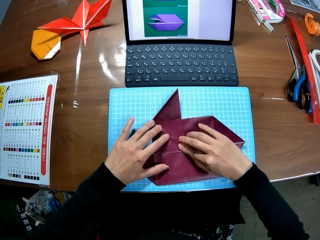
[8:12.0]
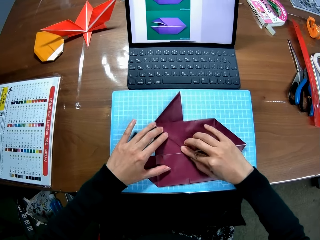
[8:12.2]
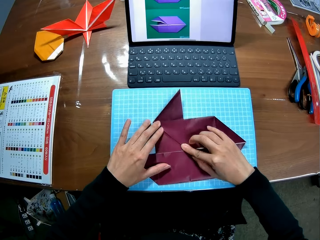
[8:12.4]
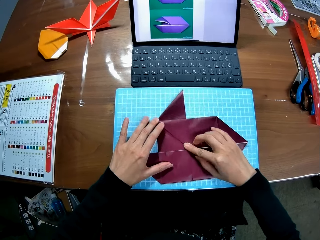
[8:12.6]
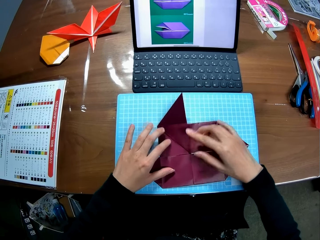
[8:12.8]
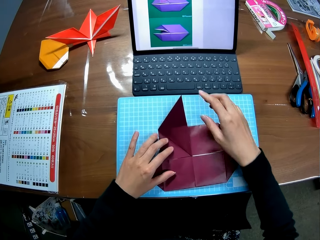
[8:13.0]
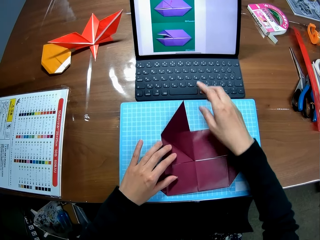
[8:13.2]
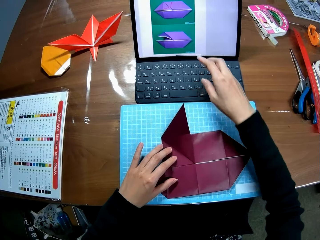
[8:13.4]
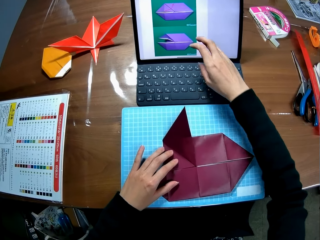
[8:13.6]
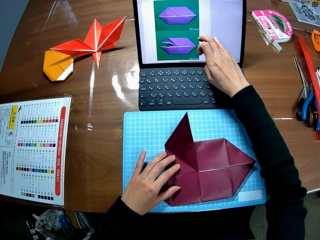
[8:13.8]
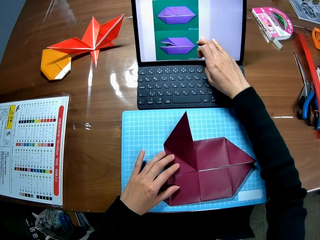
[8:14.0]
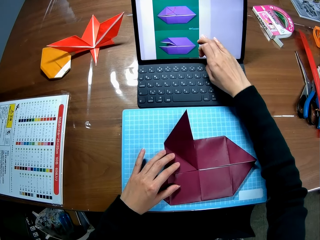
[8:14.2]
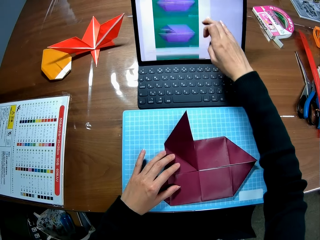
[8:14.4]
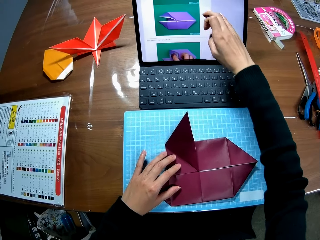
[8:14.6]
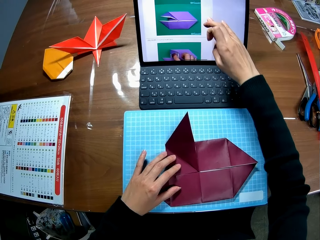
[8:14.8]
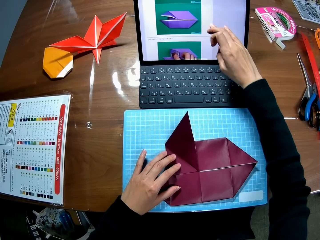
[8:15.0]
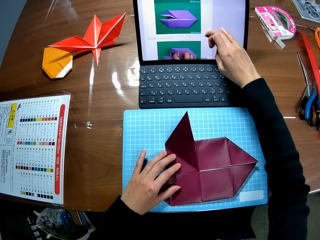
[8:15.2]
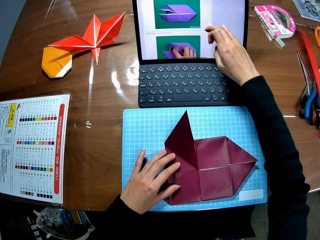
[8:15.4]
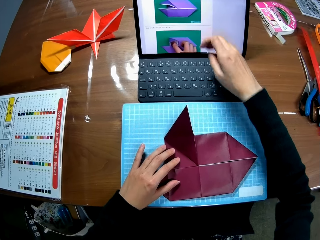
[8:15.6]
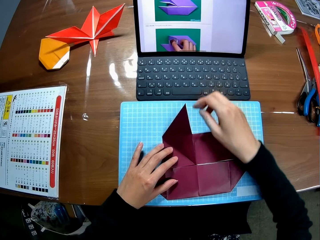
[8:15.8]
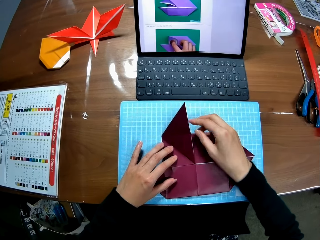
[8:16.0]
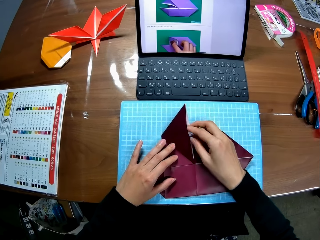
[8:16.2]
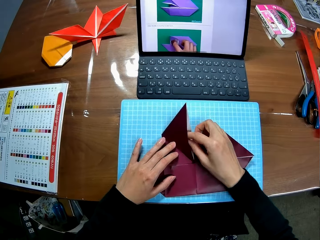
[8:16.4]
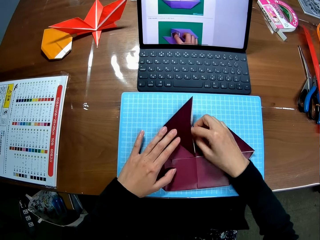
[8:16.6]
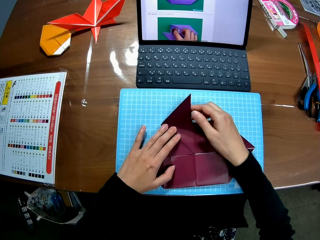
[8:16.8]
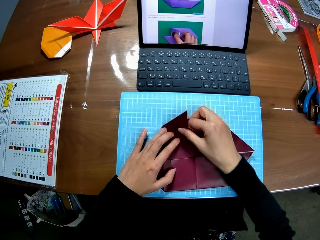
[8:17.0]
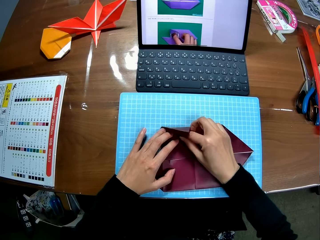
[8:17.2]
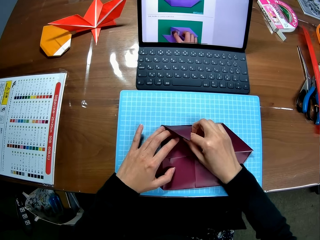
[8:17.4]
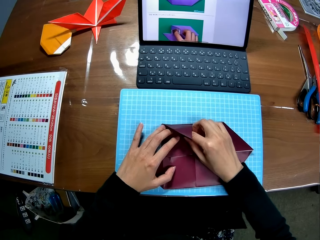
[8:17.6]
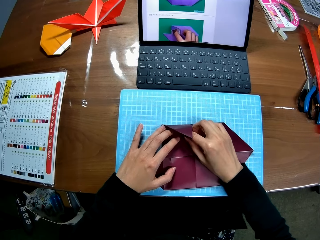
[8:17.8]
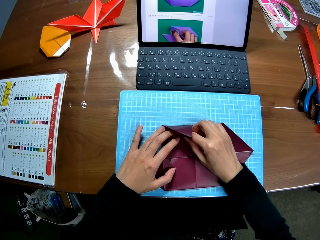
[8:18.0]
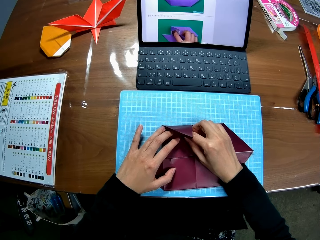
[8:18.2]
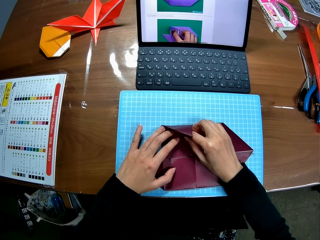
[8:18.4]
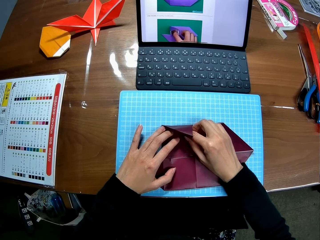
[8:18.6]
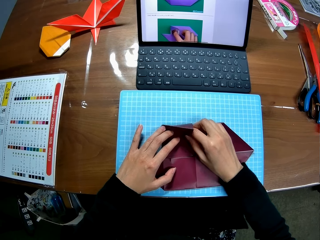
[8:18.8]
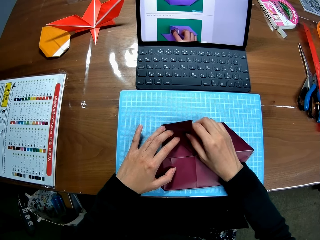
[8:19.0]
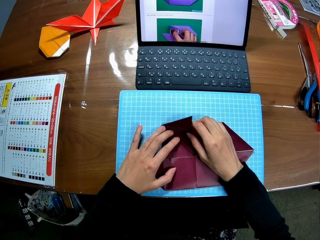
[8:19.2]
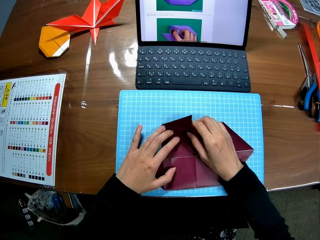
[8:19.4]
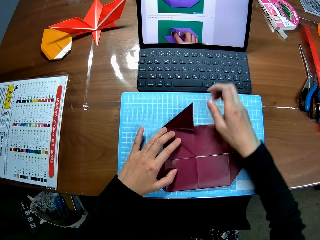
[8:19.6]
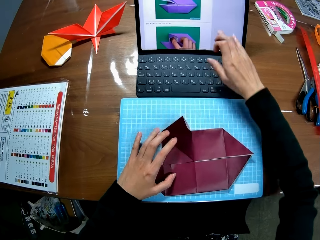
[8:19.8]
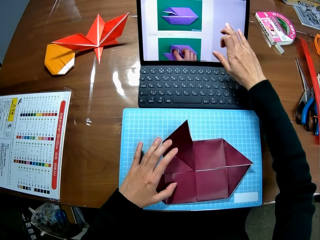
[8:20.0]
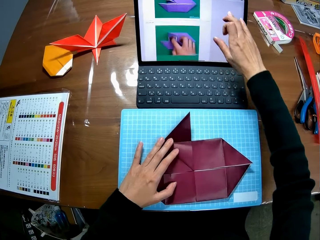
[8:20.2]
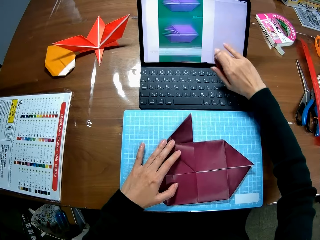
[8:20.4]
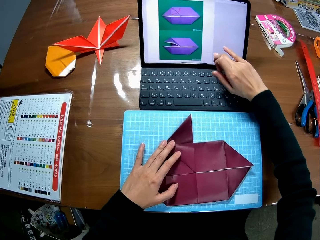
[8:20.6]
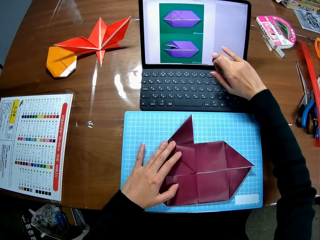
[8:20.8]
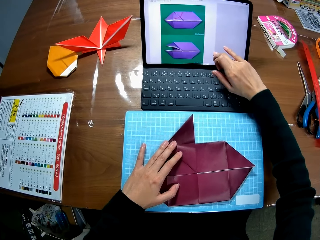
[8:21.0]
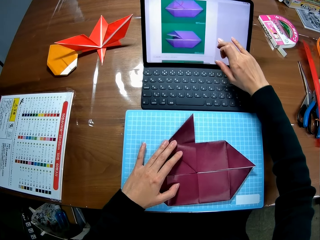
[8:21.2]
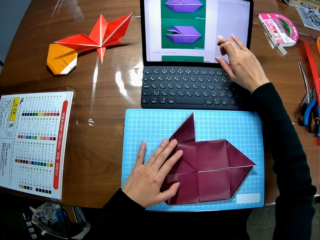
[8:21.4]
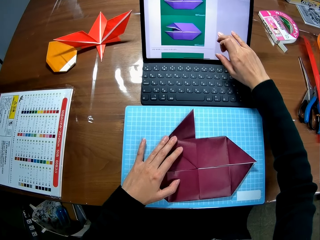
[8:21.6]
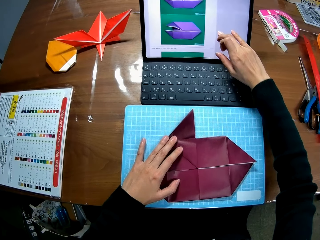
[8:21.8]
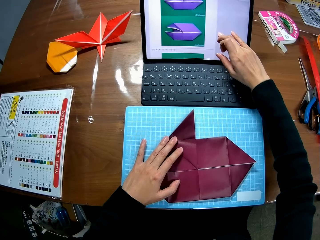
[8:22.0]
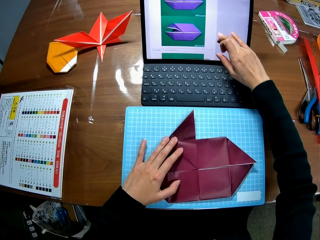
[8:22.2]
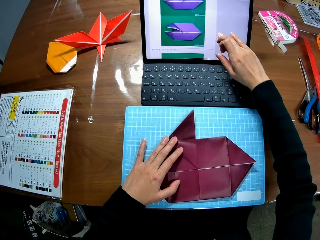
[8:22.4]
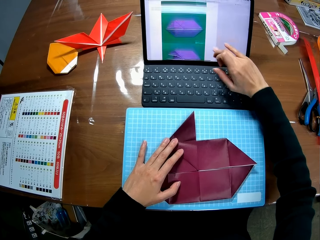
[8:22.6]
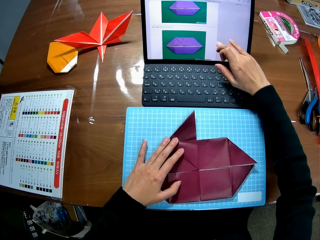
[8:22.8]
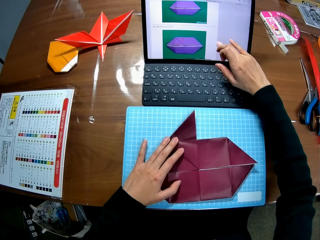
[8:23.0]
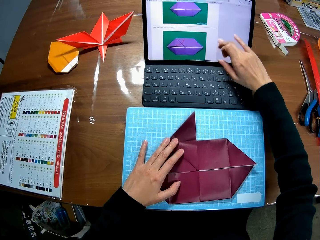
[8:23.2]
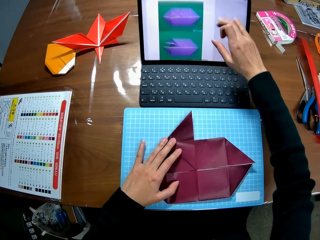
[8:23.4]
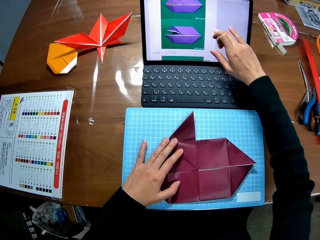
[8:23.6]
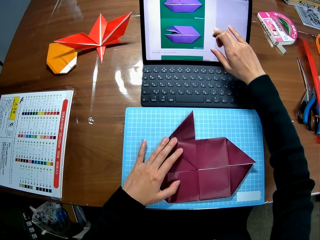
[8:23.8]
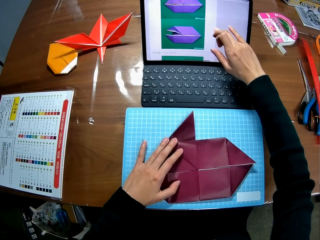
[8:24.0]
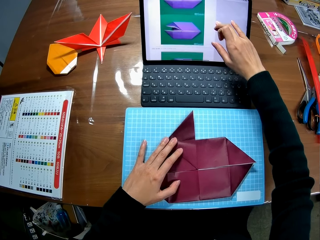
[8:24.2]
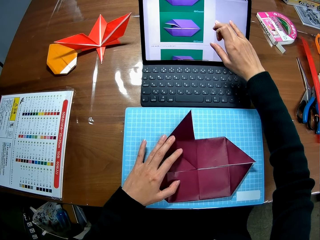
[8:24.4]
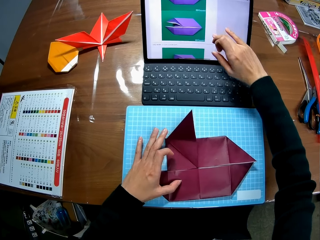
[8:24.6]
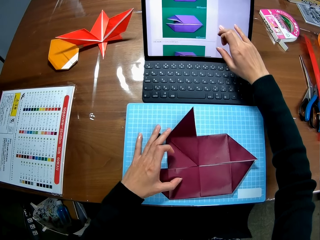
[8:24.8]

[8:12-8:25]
The camera wearer touches the screen. They operate the laptop. They fold paper. They look at the sketch on the laptop. They touch the screen. They operate the laptop.

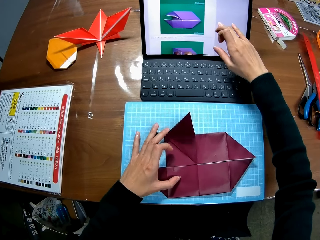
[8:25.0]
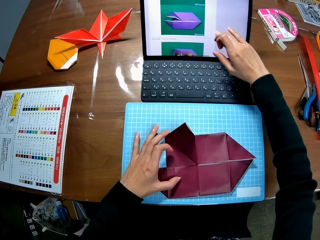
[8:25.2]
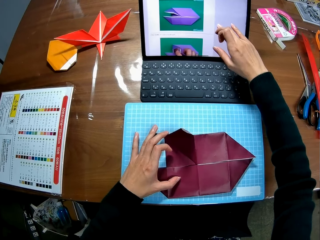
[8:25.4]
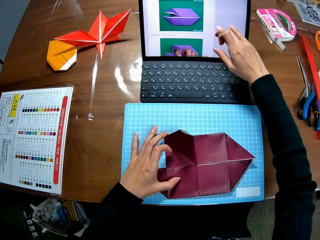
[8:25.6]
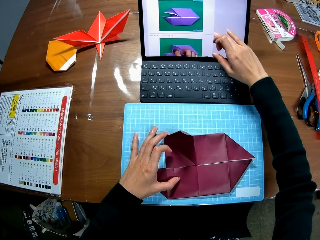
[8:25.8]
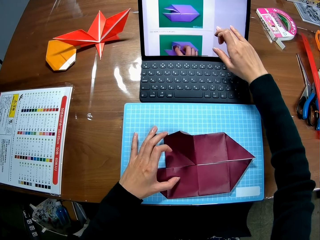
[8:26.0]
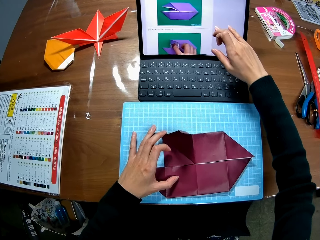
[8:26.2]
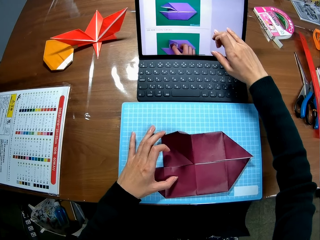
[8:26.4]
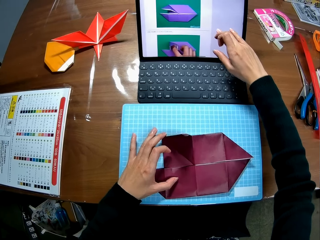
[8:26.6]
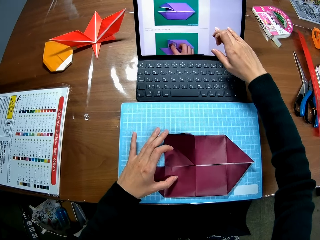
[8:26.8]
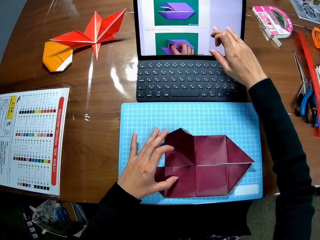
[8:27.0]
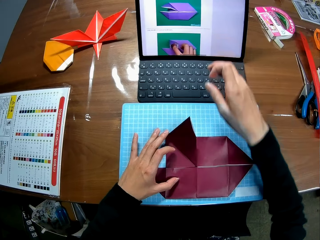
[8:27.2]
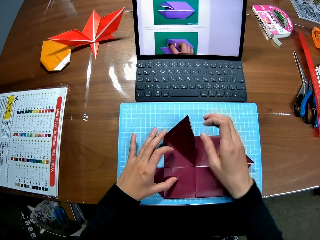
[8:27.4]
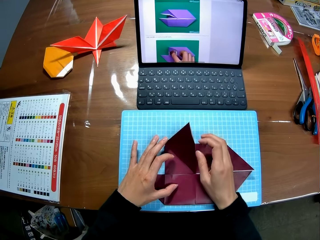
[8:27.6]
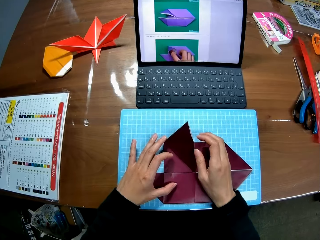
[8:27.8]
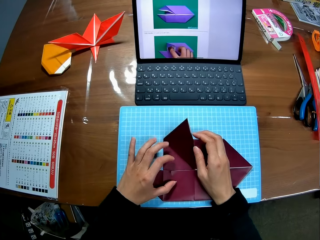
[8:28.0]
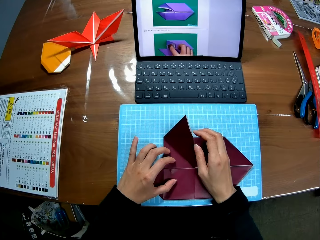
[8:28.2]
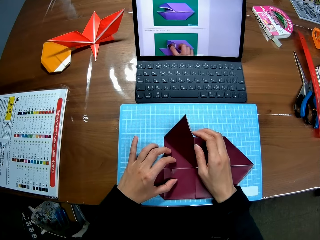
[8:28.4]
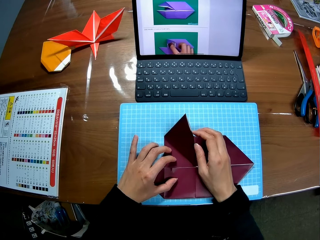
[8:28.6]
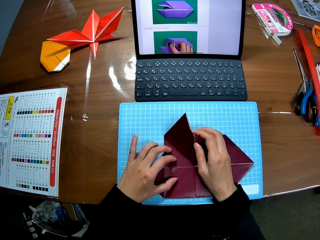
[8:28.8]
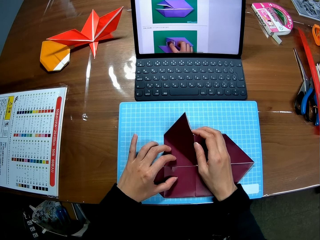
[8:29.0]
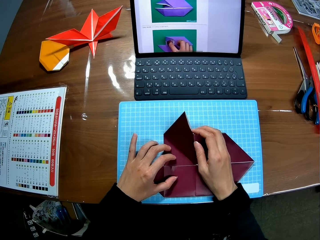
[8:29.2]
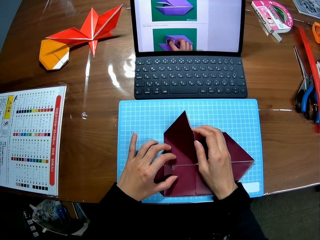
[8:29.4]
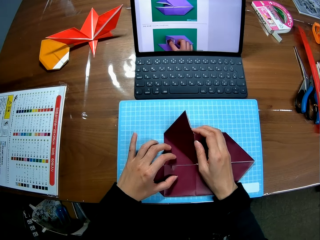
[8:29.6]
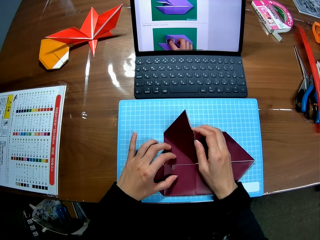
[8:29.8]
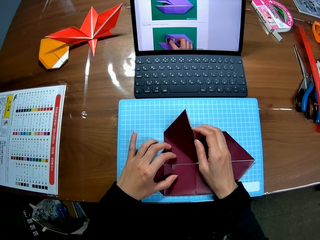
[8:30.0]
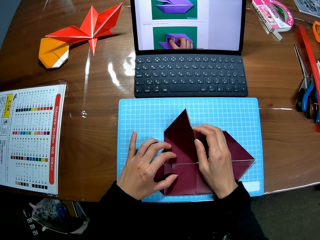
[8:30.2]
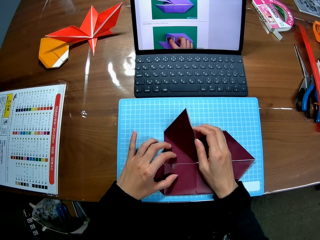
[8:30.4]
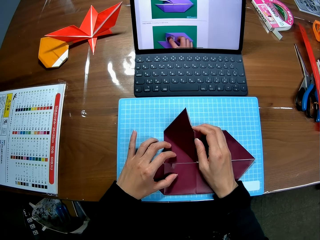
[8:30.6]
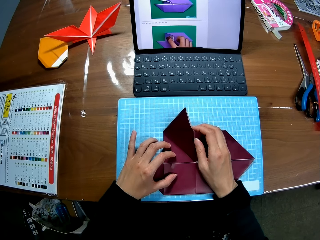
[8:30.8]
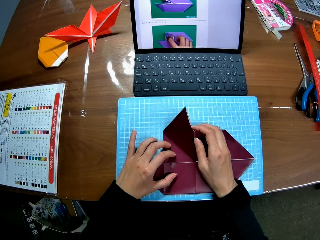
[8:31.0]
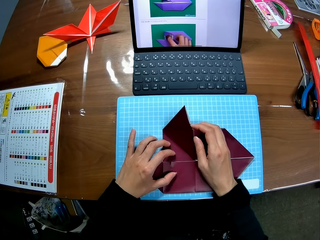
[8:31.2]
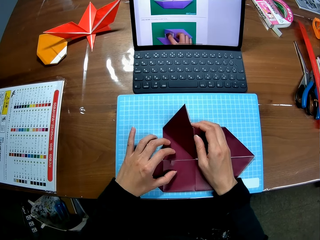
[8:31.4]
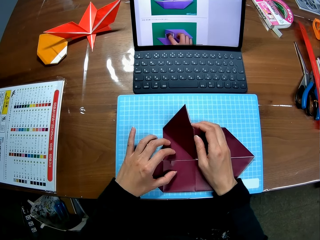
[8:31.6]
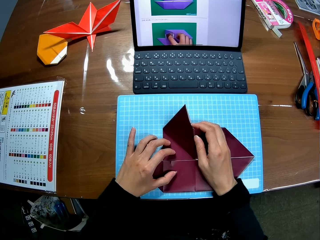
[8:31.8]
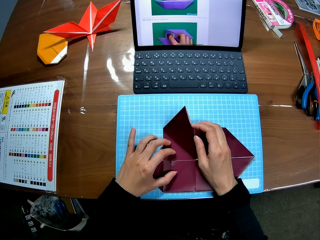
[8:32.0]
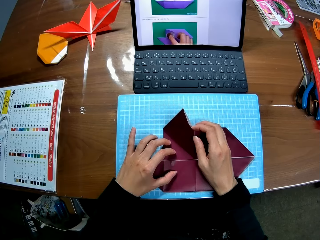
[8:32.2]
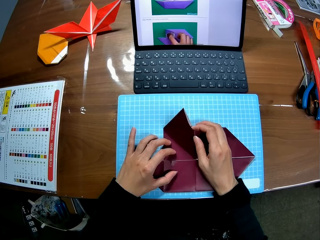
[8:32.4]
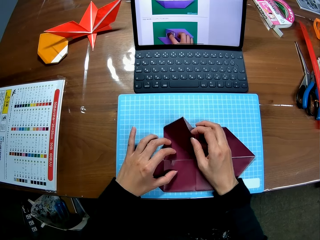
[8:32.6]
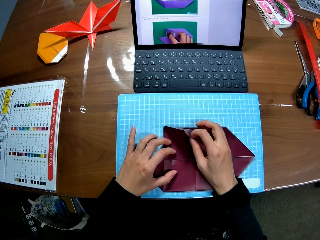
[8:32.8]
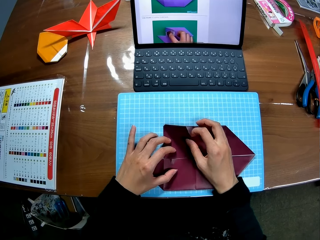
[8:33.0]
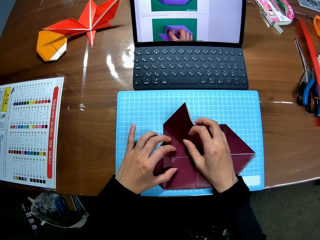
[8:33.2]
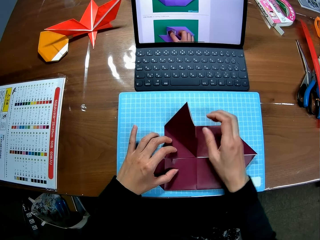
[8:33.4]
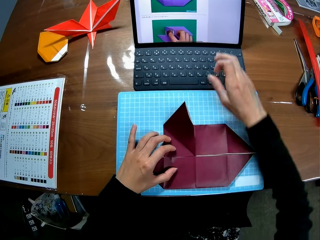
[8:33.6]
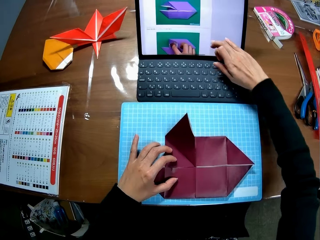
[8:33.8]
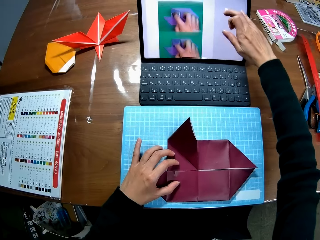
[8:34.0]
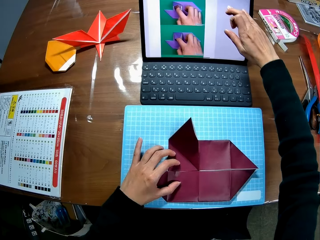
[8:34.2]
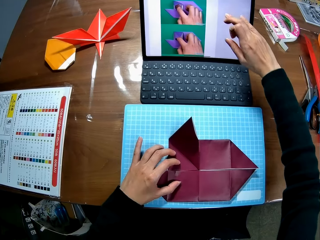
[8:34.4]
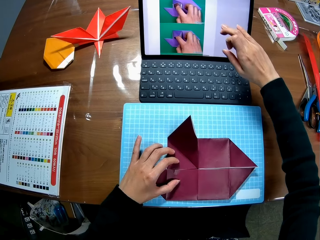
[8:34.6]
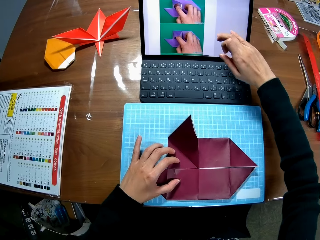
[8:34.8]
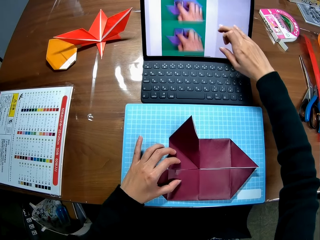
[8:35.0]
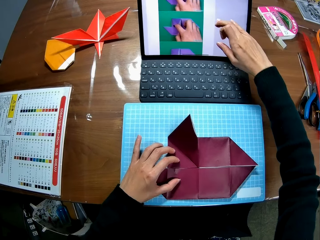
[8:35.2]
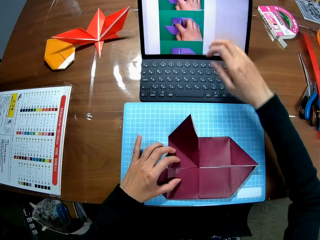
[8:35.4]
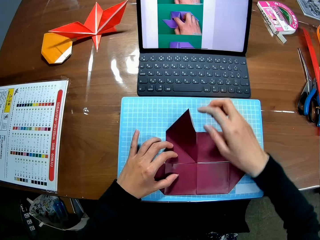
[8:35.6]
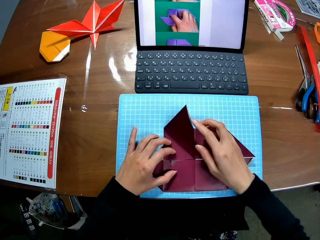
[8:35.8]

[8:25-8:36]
The camera wearer looks at the sketch on the laptop. They fold paper. They touch the colored paperboard. They touch the screen. They operate the laptop.
